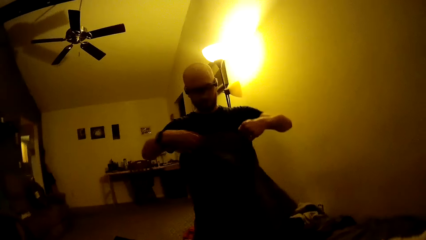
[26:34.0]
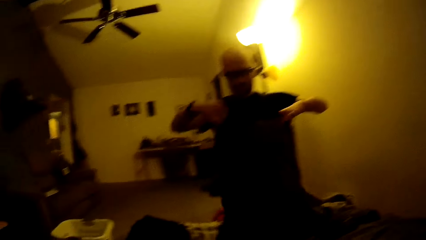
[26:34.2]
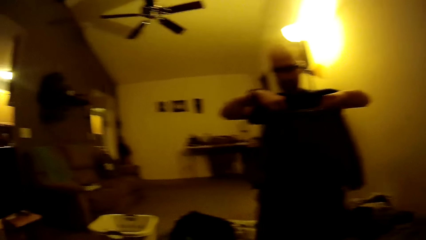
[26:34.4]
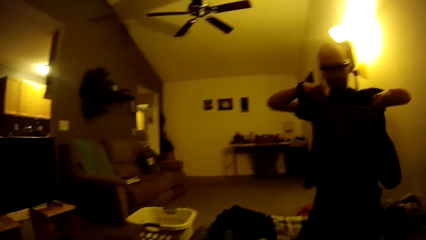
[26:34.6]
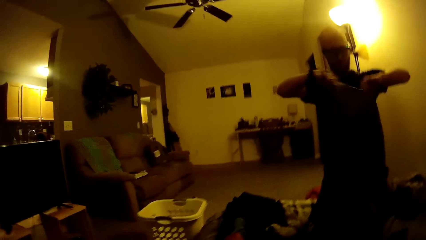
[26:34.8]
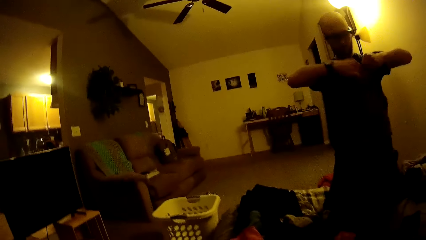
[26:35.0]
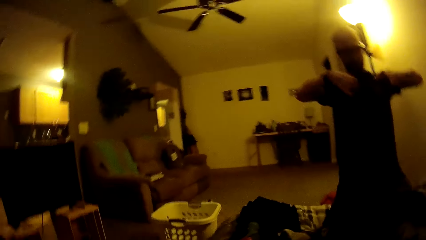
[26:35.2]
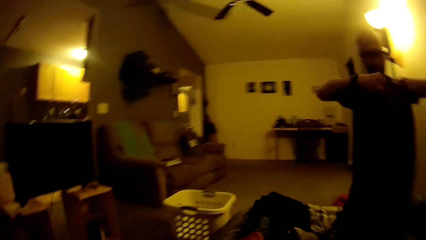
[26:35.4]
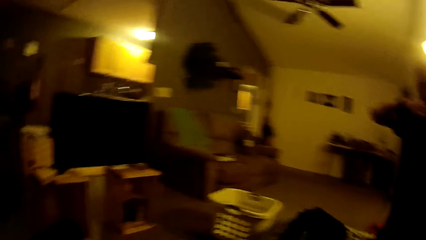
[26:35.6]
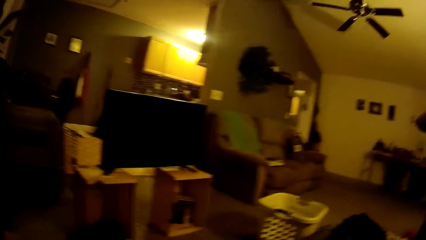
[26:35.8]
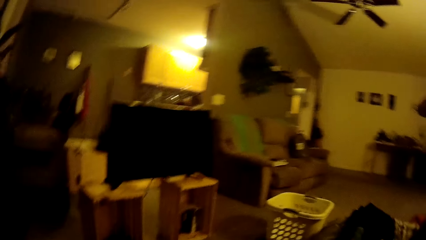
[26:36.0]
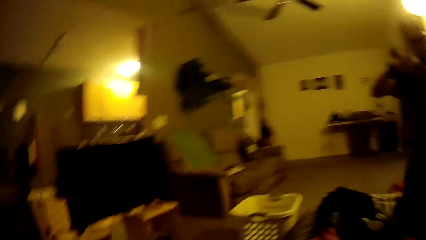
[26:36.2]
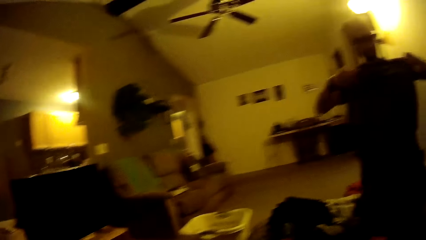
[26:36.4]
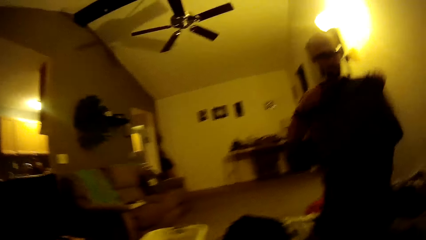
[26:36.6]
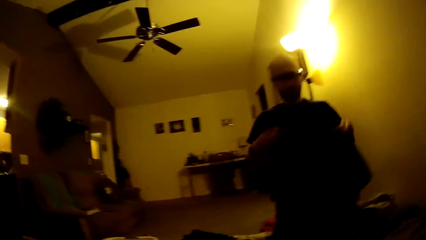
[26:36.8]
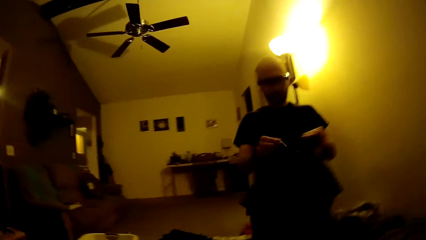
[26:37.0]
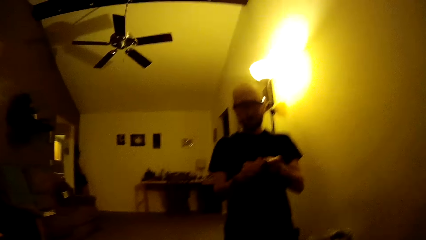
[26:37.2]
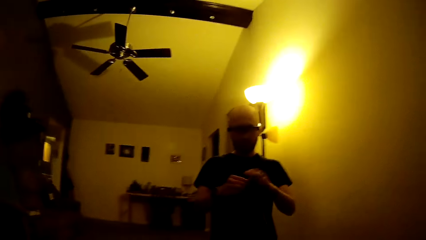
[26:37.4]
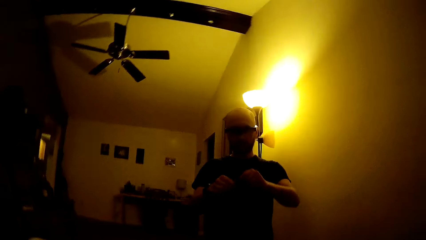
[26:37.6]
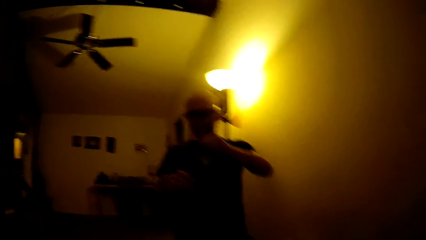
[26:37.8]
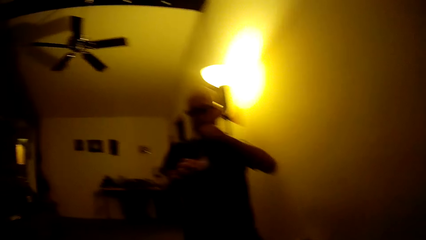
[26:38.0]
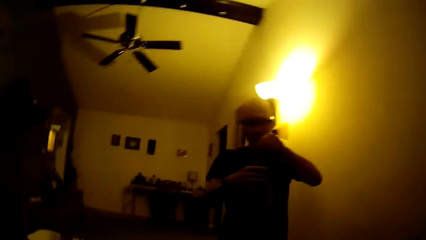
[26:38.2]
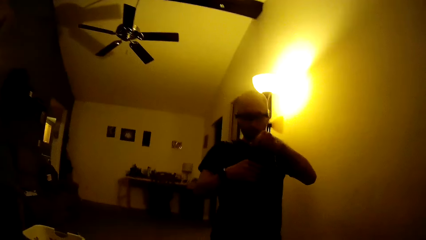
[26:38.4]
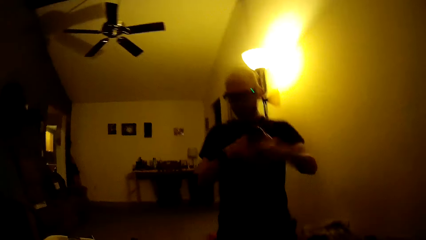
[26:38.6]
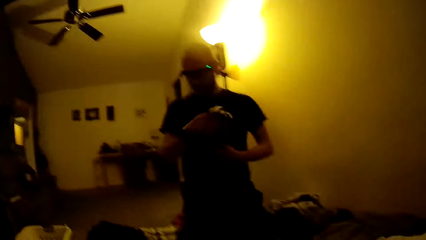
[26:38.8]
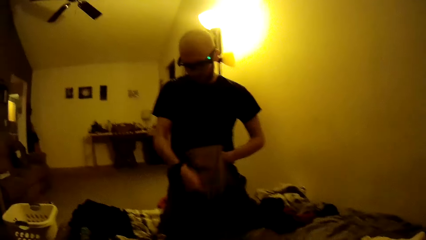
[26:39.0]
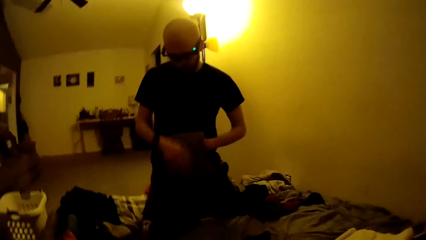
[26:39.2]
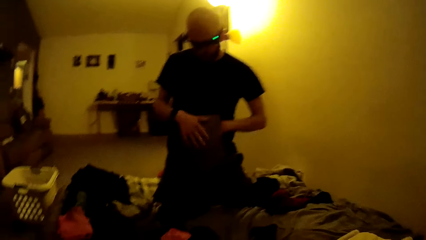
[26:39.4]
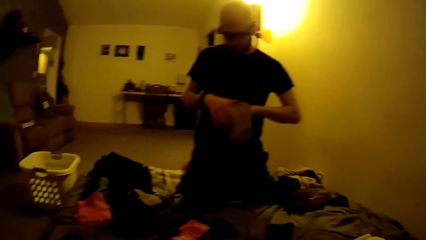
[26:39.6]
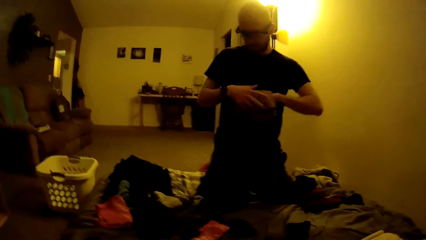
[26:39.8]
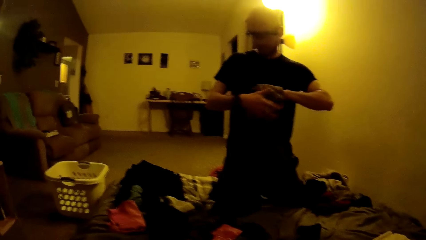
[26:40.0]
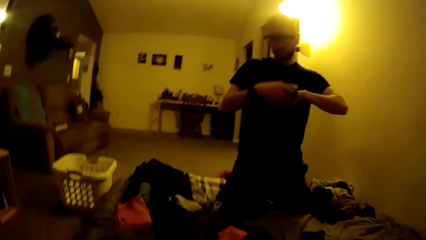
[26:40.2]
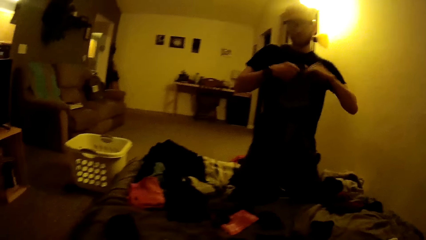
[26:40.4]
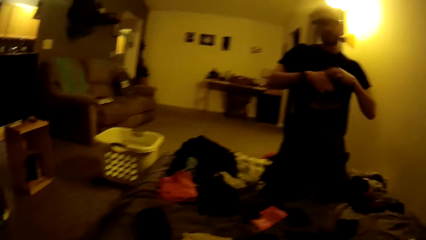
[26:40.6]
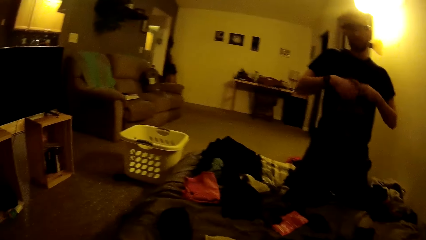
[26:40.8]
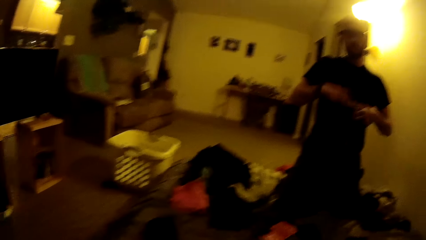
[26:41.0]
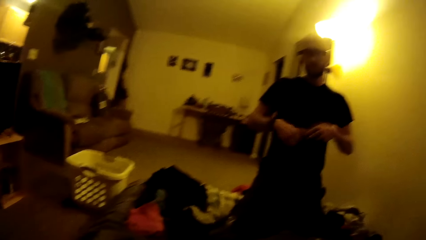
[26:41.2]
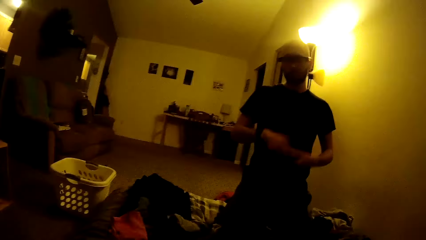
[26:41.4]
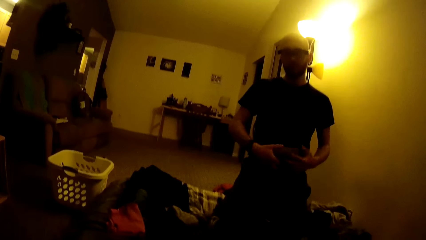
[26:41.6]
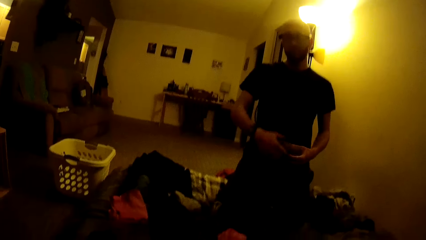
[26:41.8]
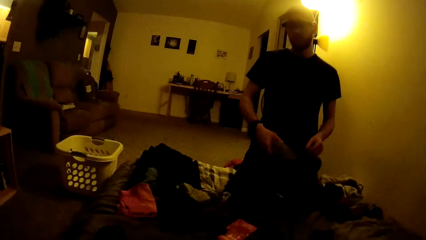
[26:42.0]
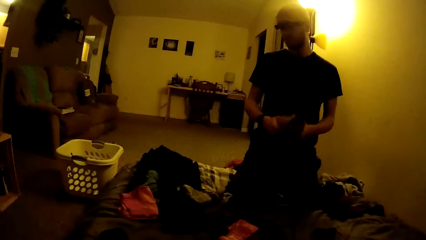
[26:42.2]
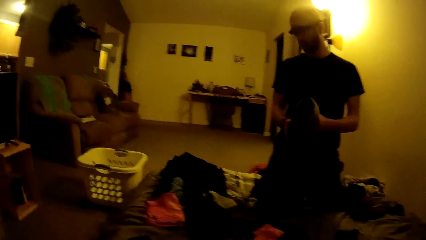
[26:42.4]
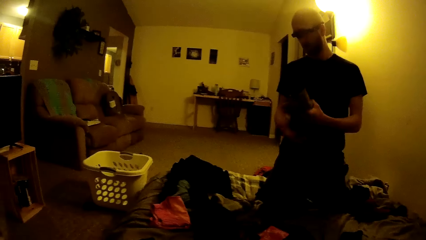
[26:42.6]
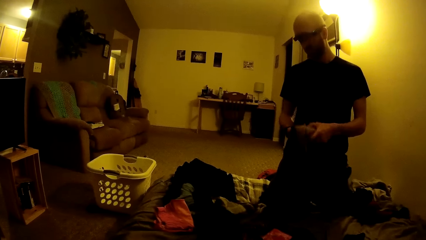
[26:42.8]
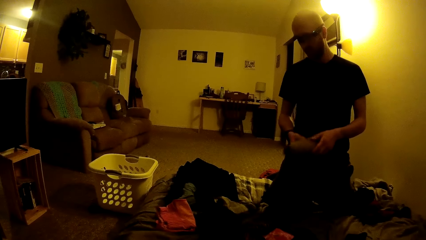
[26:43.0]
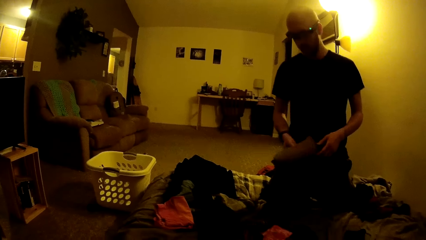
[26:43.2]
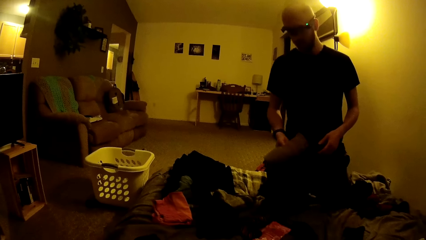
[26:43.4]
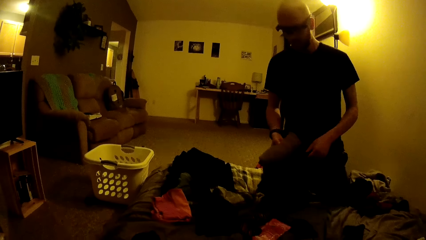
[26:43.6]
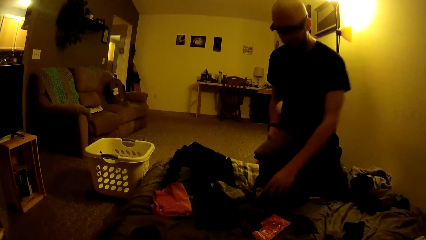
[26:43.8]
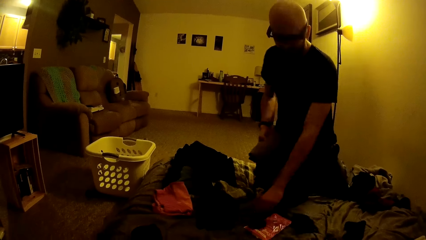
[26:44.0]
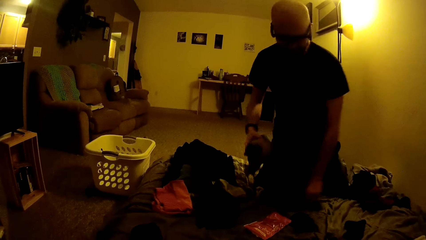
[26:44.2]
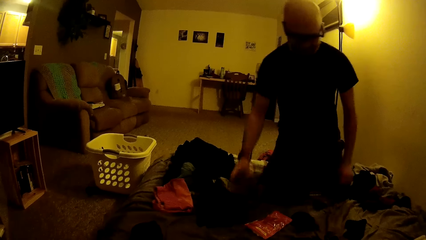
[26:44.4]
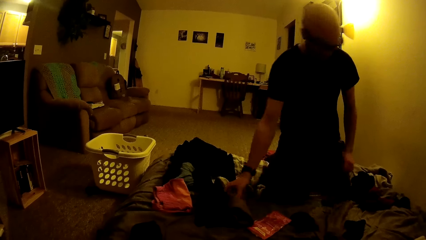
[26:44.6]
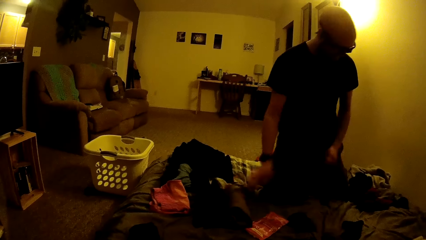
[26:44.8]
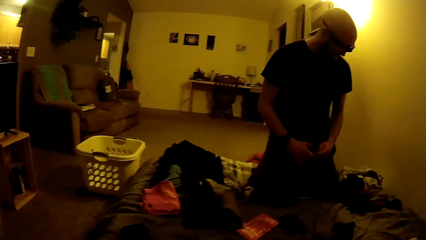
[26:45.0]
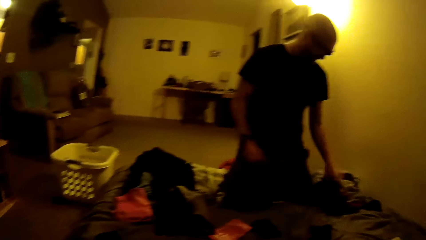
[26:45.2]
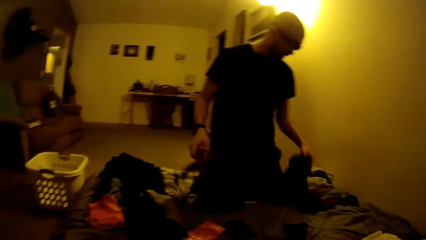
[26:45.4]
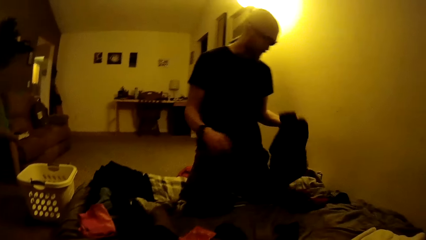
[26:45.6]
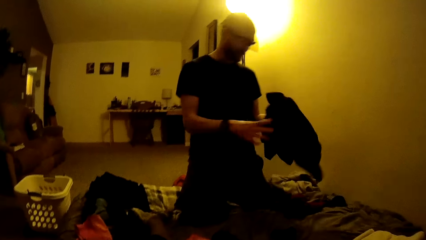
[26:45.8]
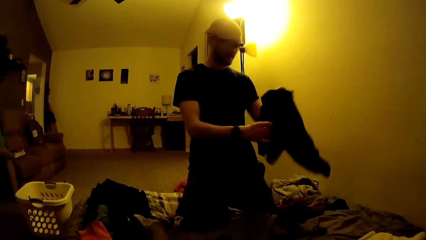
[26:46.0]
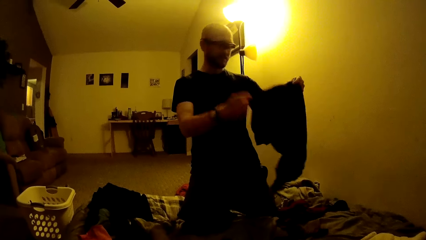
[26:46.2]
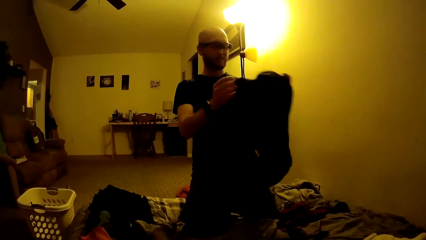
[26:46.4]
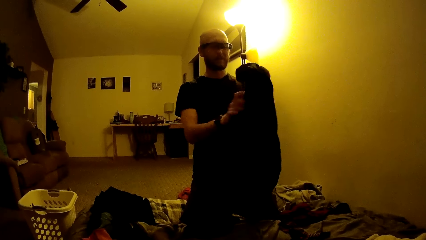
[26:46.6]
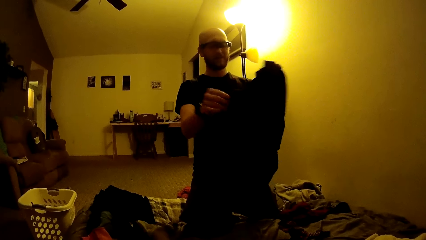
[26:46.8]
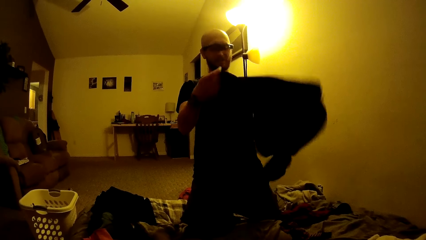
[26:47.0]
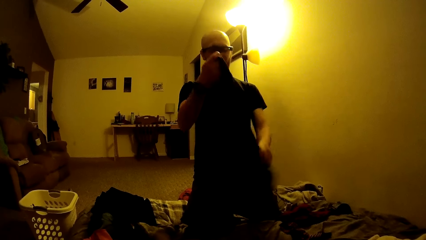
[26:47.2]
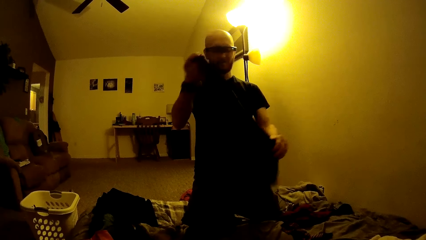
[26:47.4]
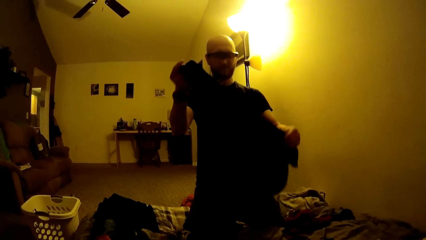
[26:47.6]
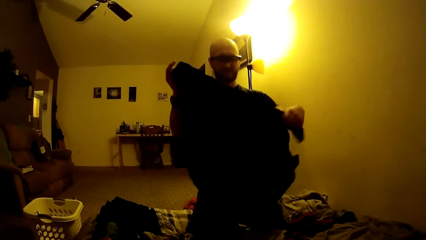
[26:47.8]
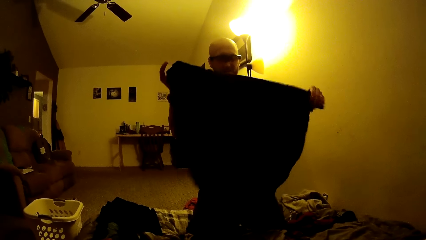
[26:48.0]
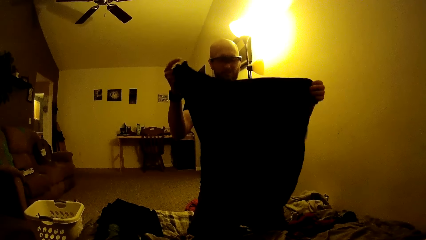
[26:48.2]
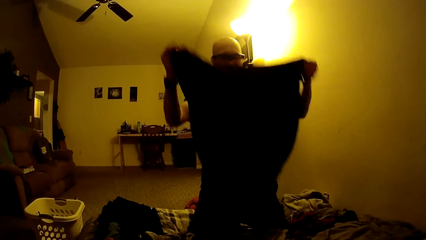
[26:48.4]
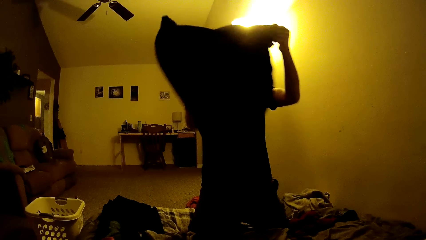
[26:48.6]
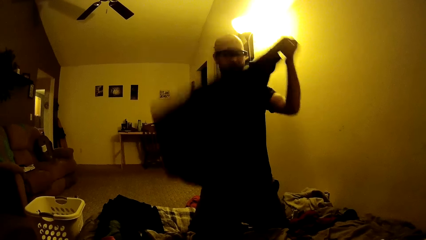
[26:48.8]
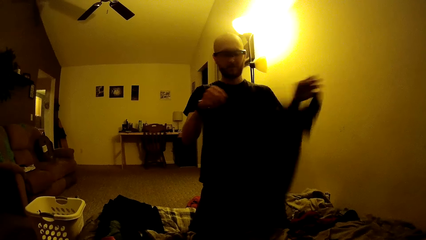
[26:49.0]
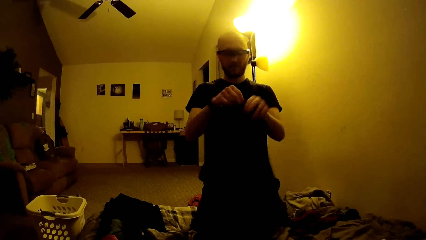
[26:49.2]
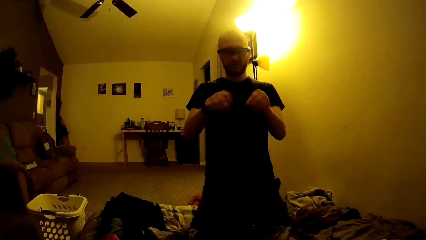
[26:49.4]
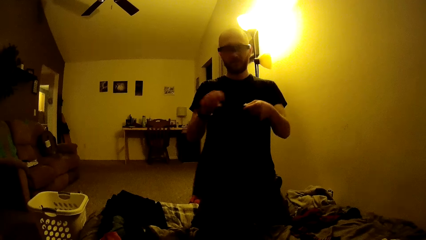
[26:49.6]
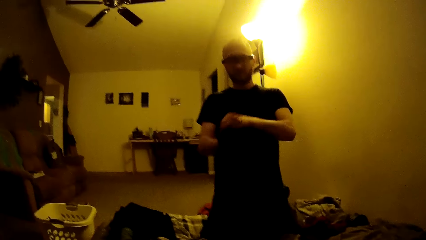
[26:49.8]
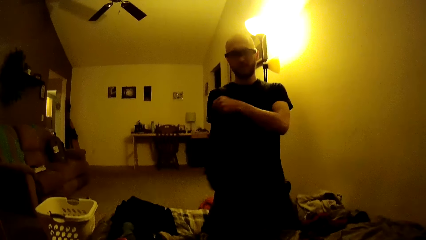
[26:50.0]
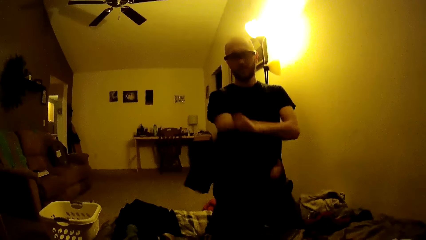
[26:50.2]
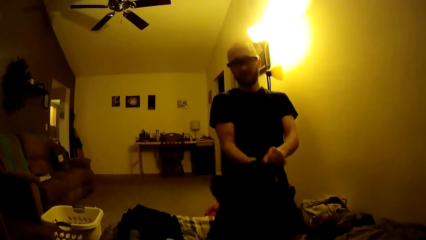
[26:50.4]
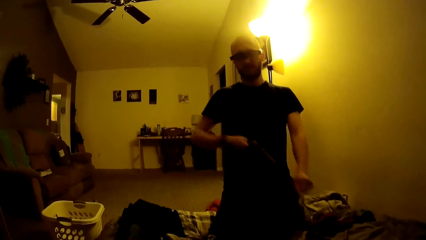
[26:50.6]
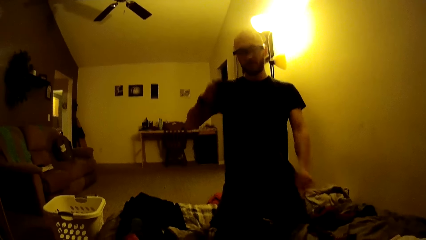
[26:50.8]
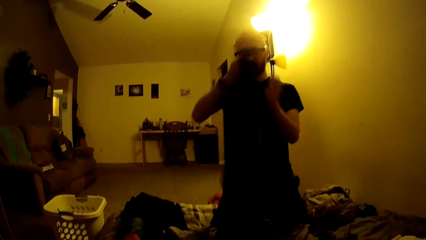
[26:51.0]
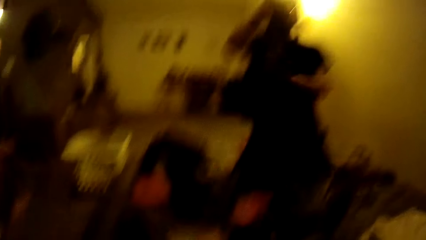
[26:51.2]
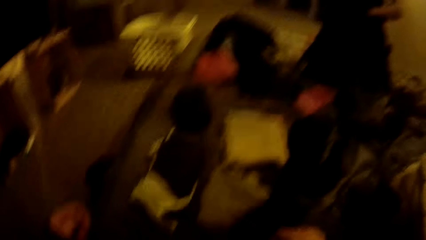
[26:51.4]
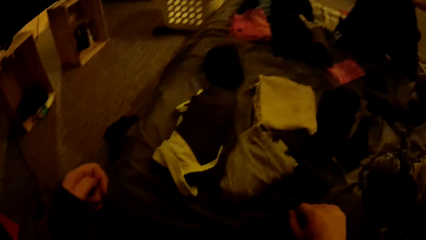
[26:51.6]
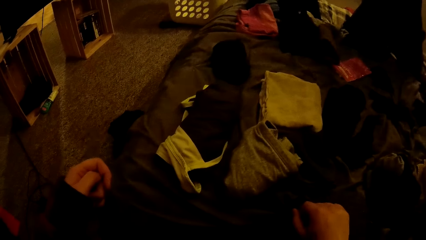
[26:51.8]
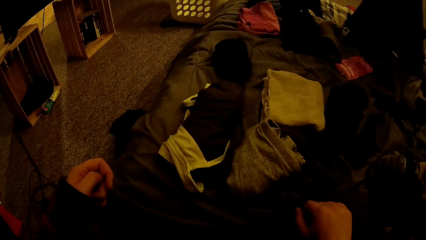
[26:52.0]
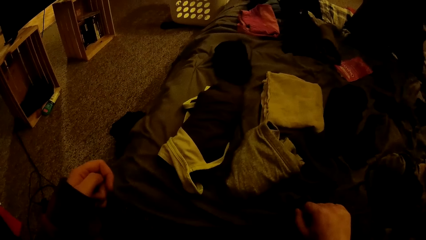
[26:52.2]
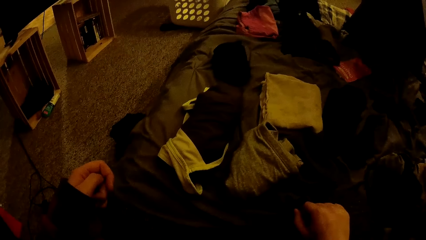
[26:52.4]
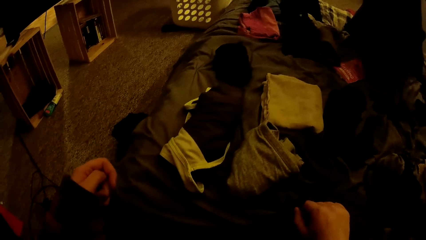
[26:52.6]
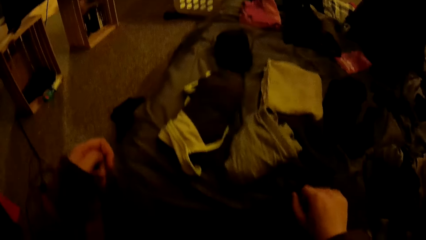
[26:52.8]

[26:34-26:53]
The man folds the shirt with both hands. The man picks socks on the bed with his left hand. The man drops the shirt on the bed with his right hand. The man passes the socks in his left hand to his right hand. The man picks a shirt on the bed with his left hand. The man throws the socks in his right hand on the bed. The man turns the shirt with his left hand.
